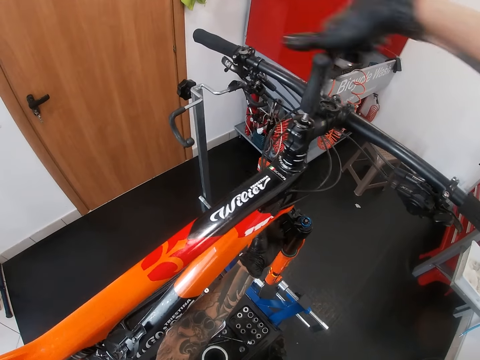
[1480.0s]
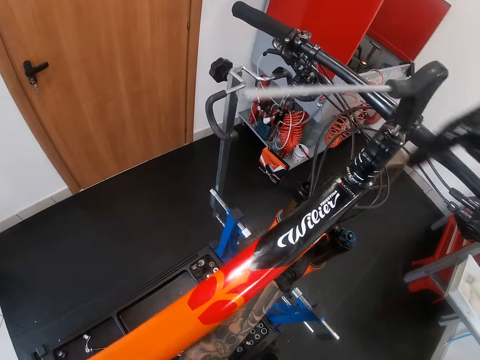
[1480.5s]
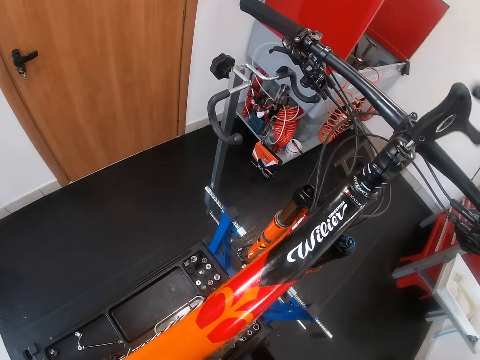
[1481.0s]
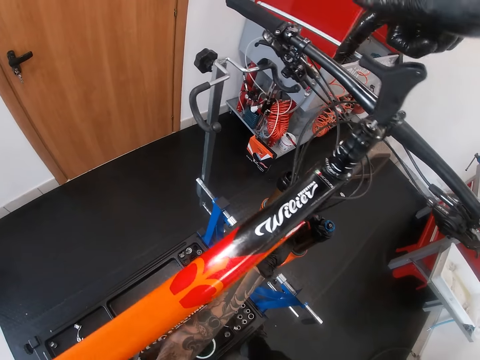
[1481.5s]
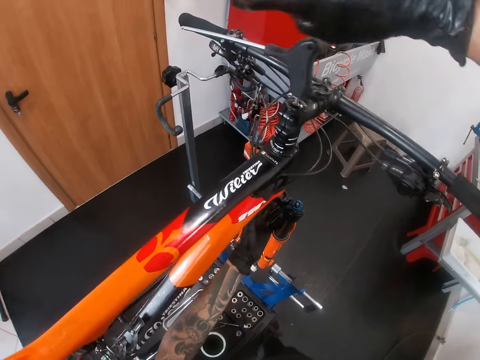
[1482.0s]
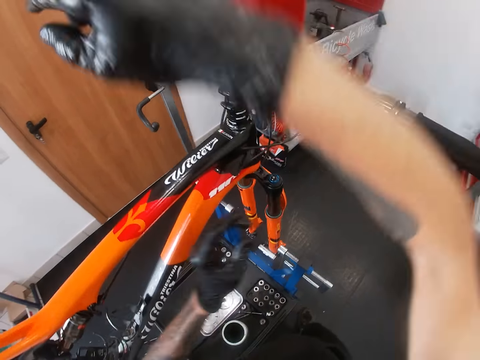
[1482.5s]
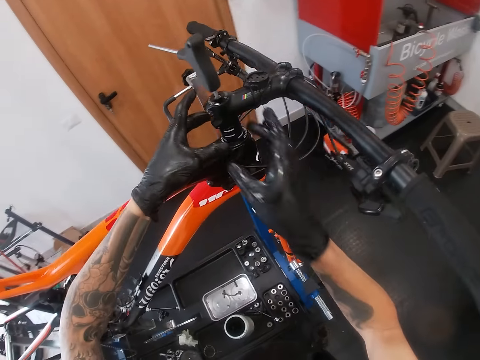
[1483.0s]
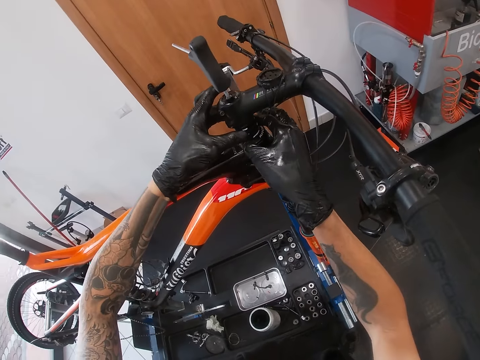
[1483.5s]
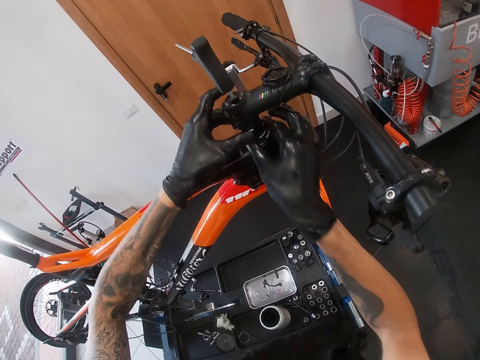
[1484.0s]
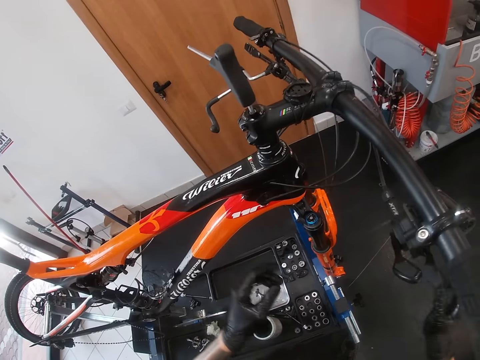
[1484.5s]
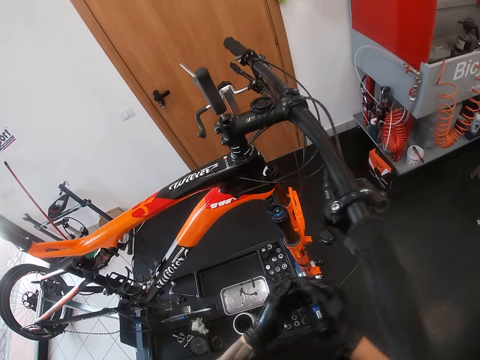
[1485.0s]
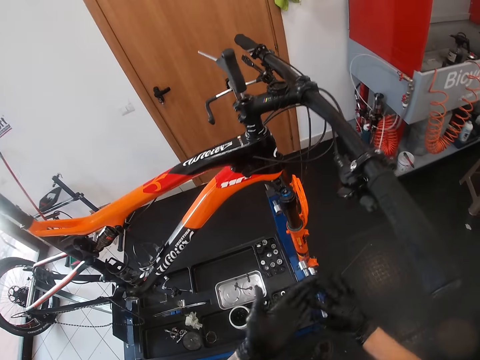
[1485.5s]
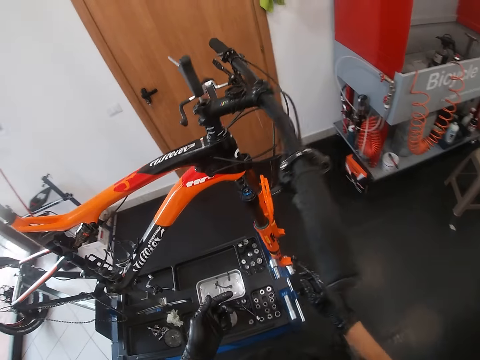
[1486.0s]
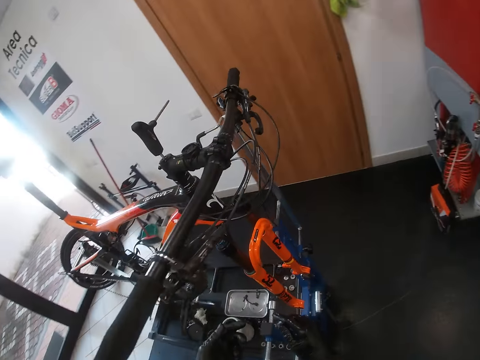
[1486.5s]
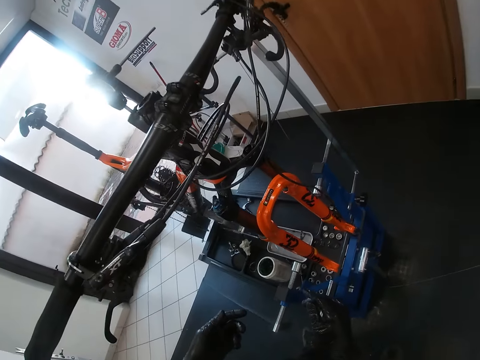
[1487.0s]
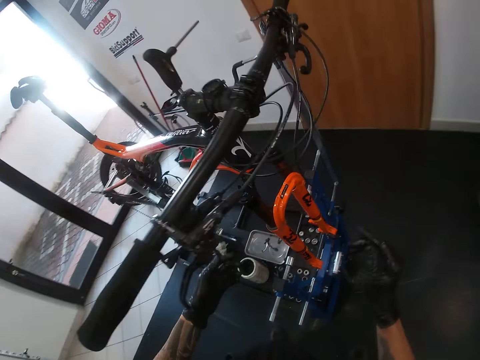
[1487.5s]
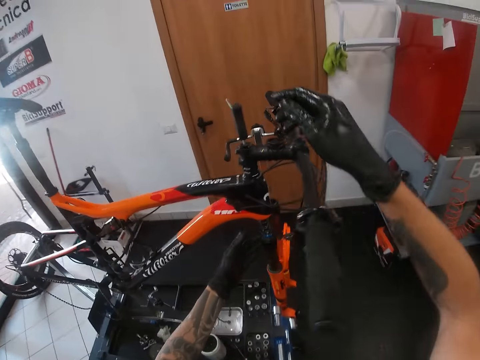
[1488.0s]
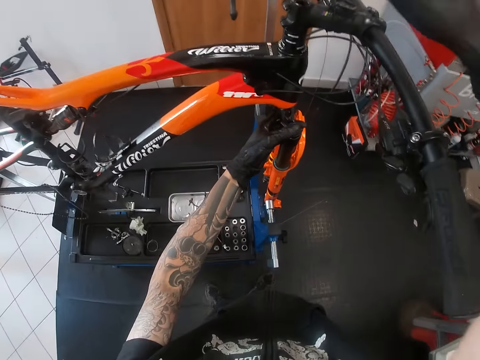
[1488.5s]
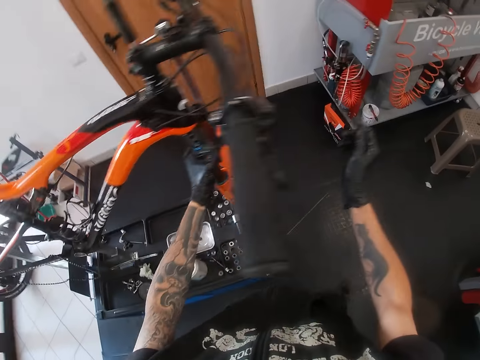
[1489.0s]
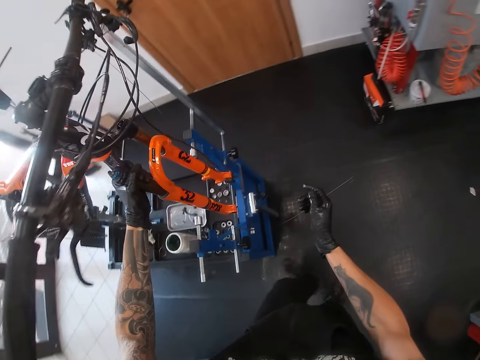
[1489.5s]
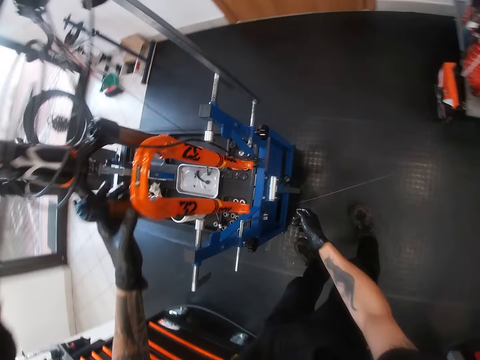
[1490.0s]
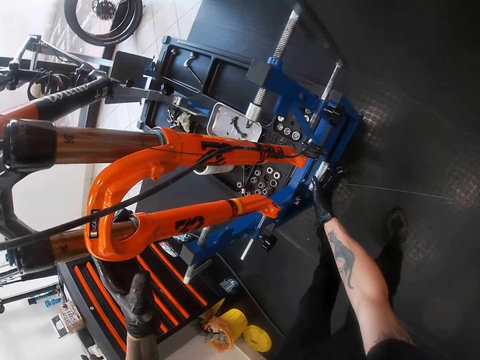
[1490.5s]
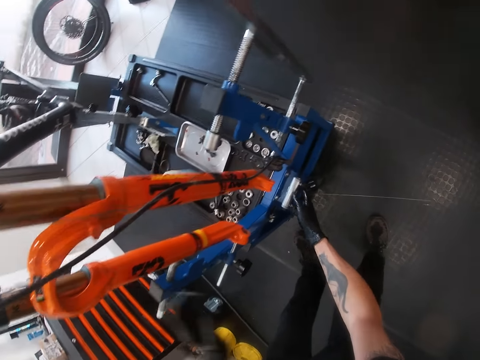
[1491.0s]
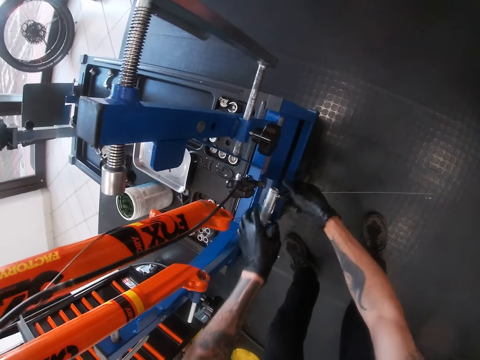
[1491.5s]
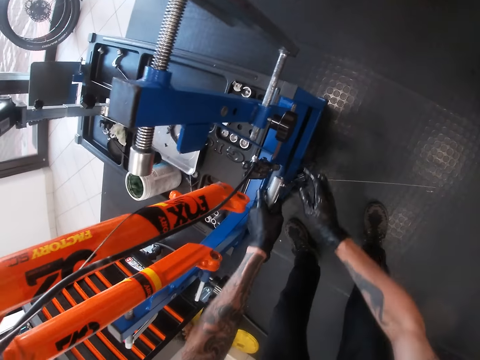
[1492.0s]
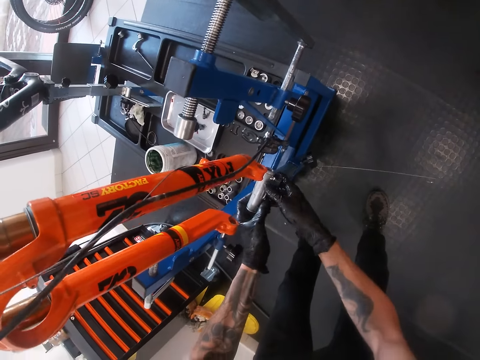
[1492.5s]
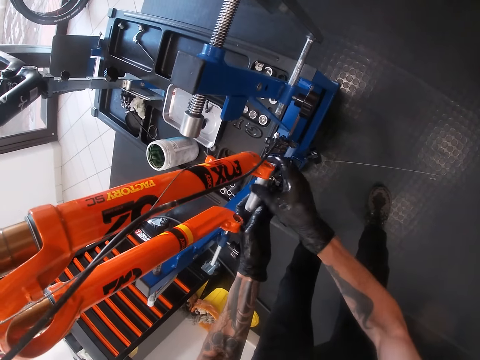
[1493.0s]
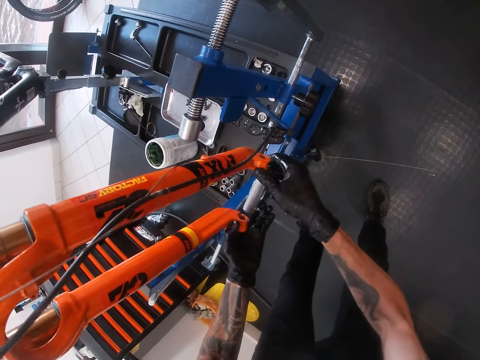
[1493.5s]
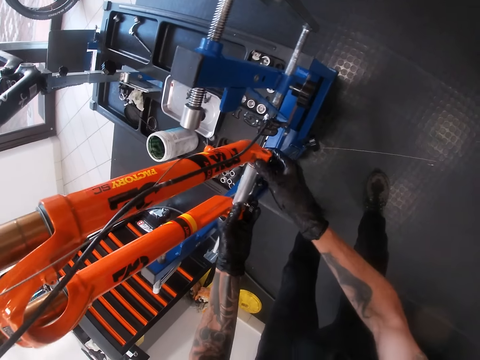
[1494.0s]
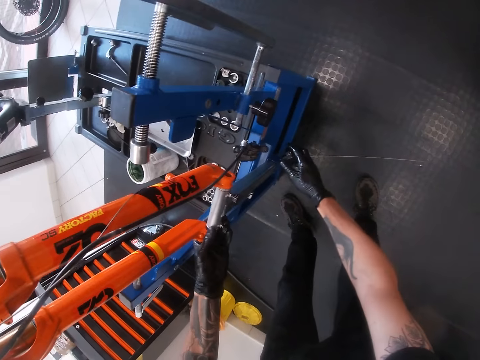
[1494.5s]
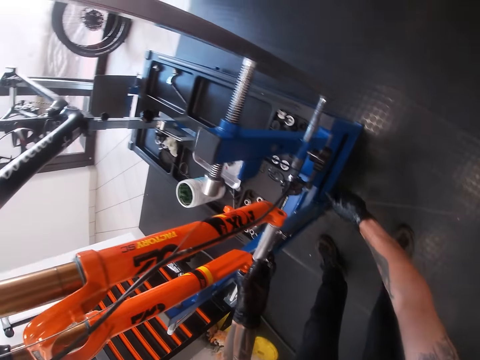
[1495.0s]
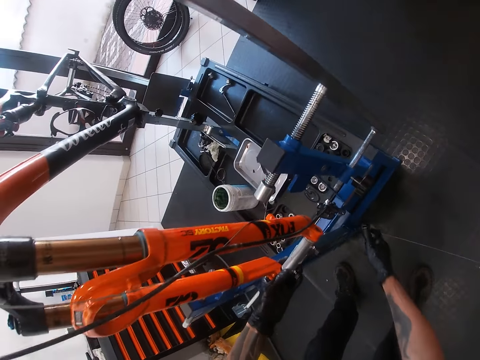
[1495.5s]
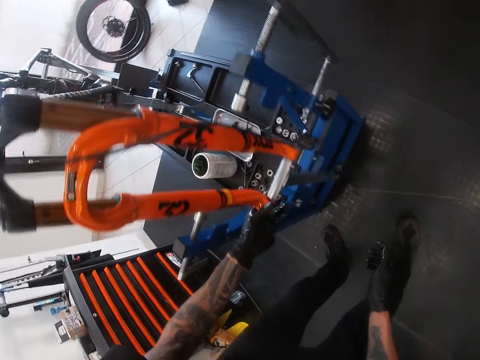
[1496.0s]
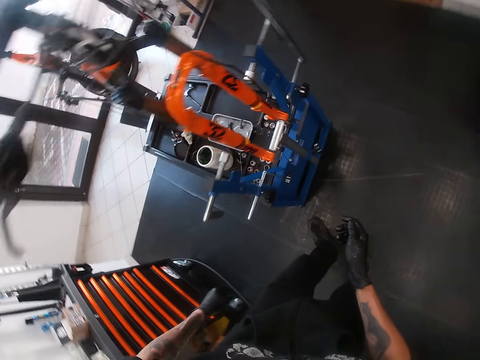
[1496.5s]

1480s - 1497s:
The camera wearer inspects the stem of the bicycle with both hands. He adjusts the ring and rubs the ring. He holds the bicycle fork. He adjusts a holder. He rolls a part of the repair stand with his right hand. He takes the hub of the bicycle from the repair stand with his left hand. He fixes the hub to the fork on the bicycle with both hands. He tightens a part of the repair stand with his right hand.

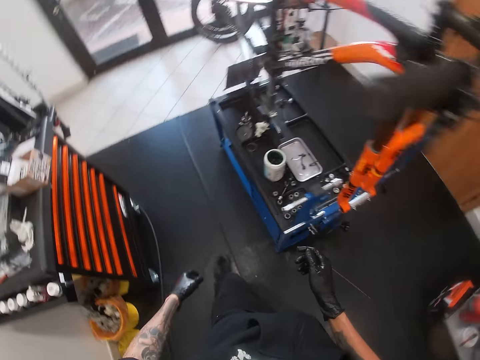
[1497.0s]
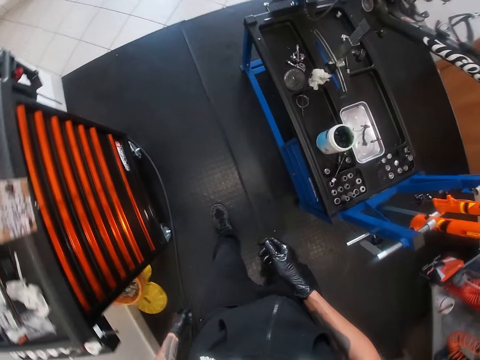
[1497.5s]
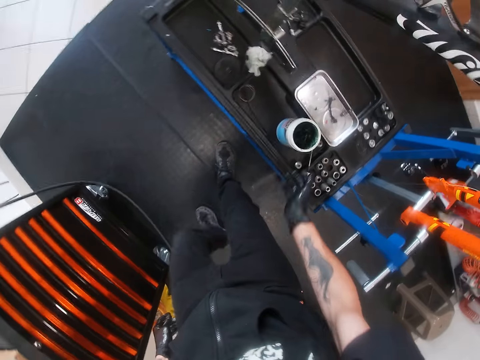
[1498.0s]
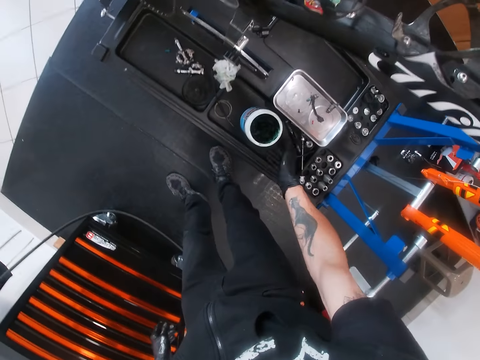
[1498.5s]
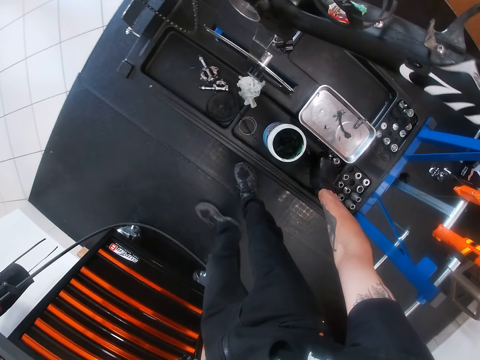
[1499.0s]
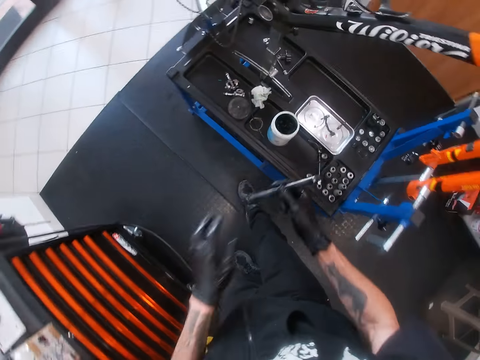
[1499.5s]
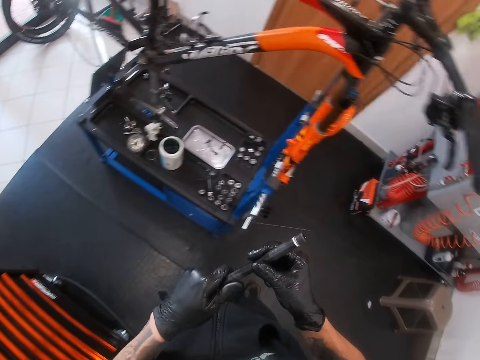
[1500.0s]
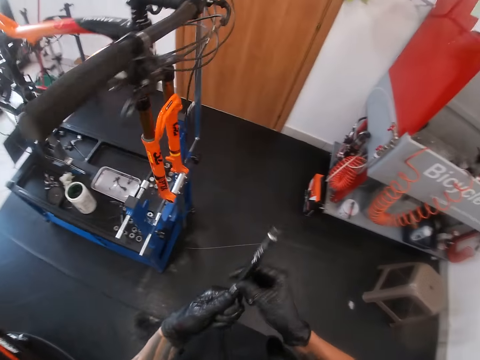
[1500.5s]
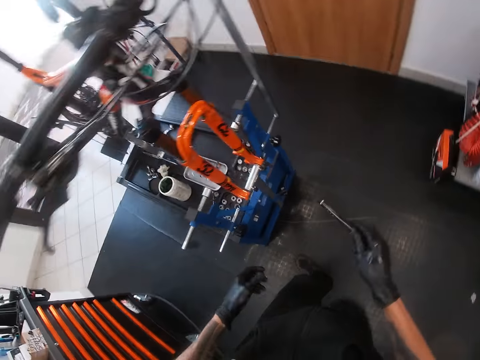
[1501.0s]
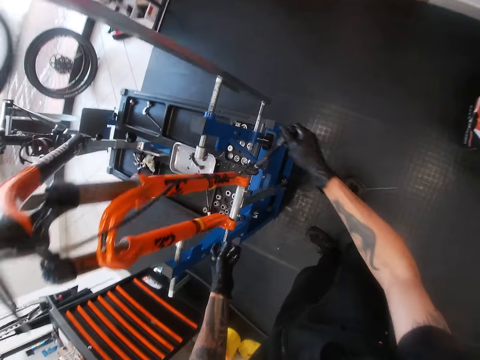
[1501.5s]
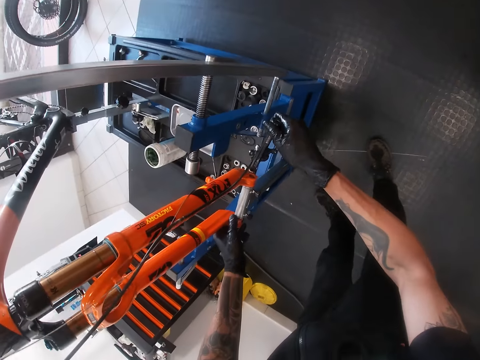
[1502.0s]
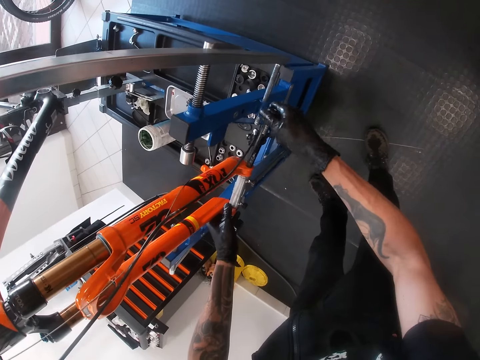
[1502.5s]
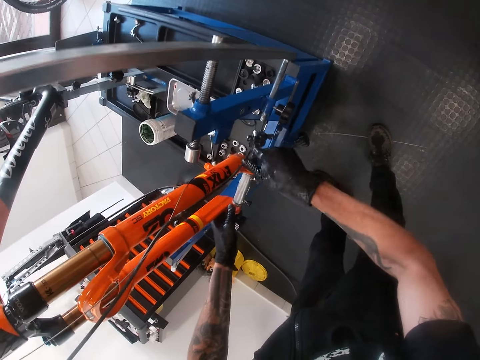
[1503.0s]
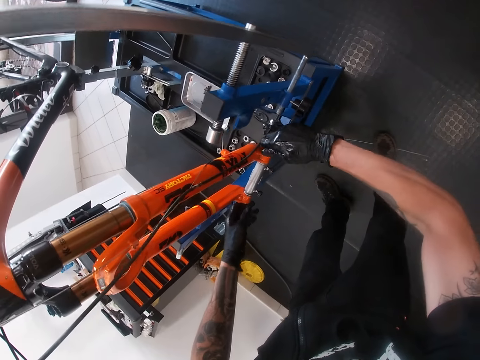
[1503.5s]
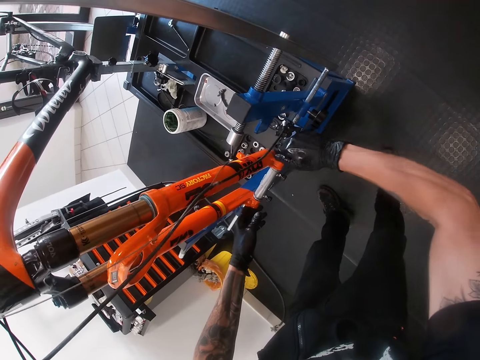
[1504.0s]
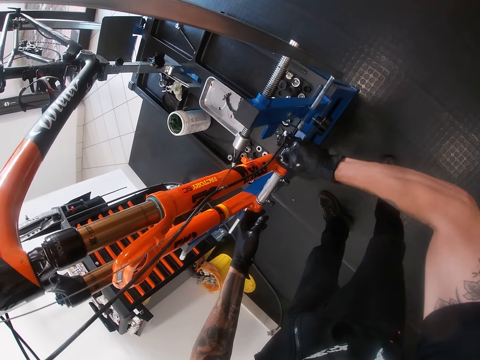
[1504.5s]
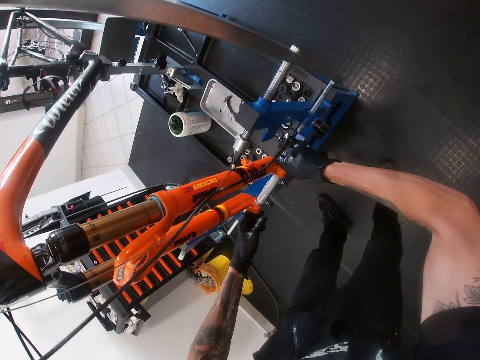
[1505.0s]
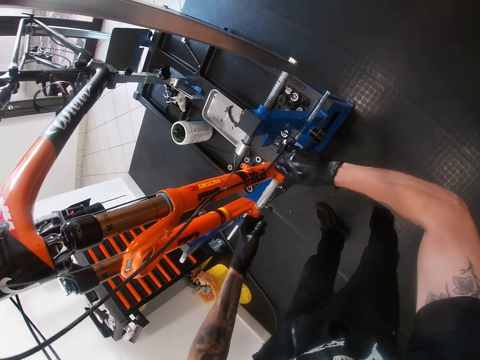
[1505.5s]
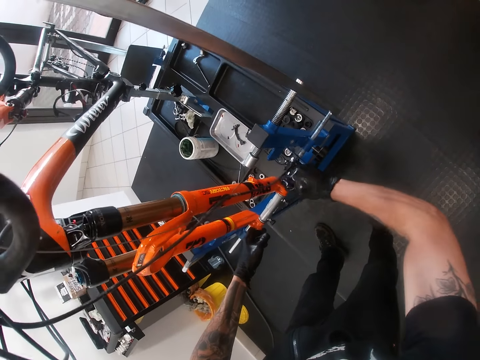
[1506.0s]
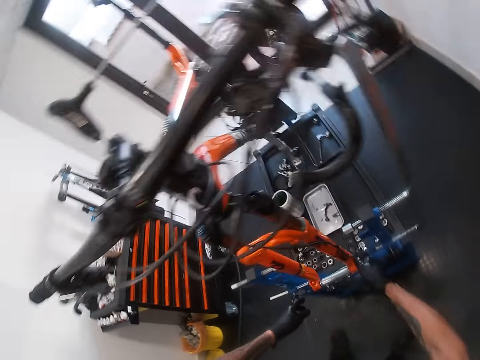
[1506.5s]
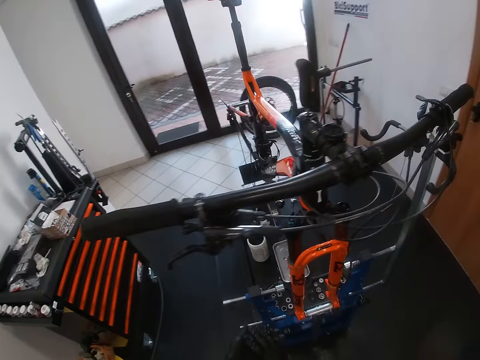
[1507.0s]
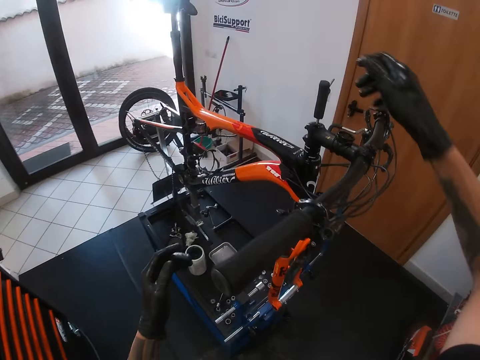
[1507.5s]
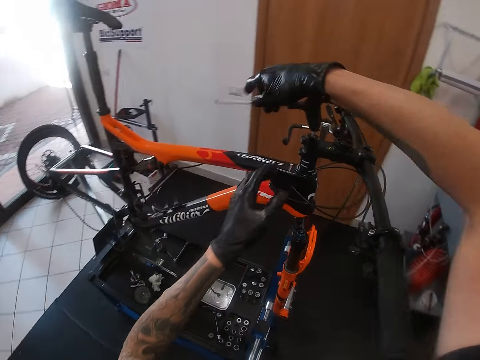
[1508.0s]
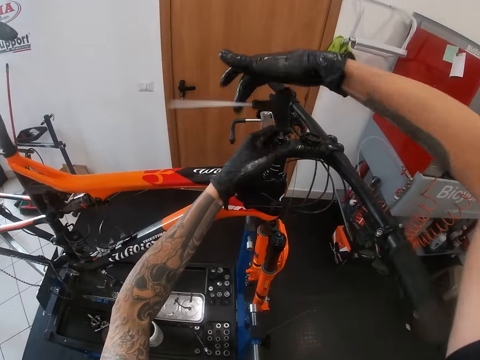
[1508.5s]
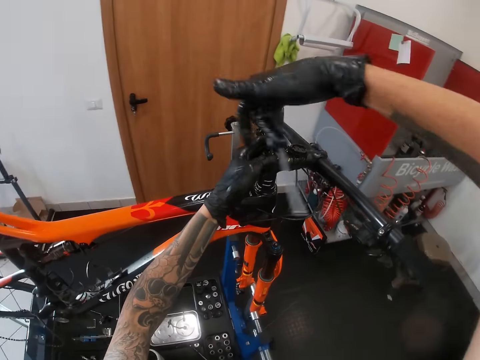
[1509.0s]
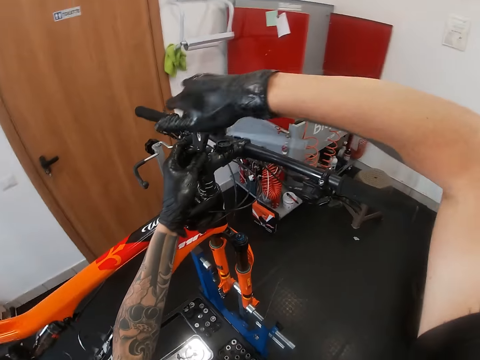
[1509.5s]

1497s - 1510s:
The camera wearer walks beside the bicycle holder. He adjusts the container of grease on the bicycle repair stand with his right hand. He takes a steel connector from the repair stand with his right hand. He fixes the steel connector to the hub with his right hand. He adjusts a bolt. He holds the T-shaped screwdriver on the stem of the bicycle with his right hand. He fixes the screw into the stem of the bicycle with the T-shaped screwdriver in his right hand.
